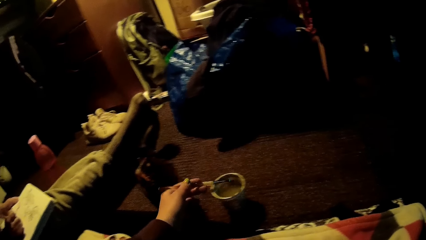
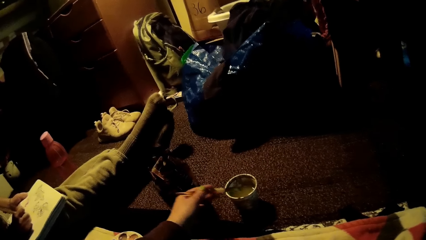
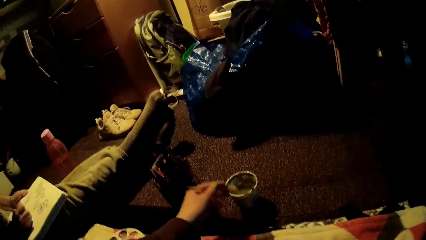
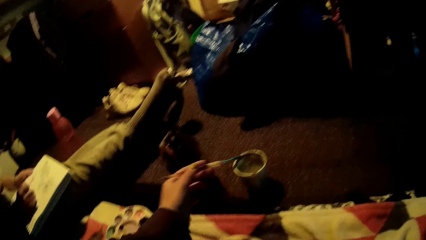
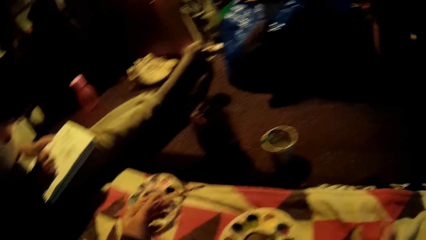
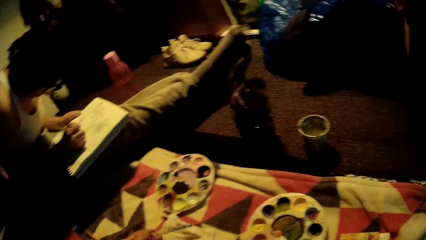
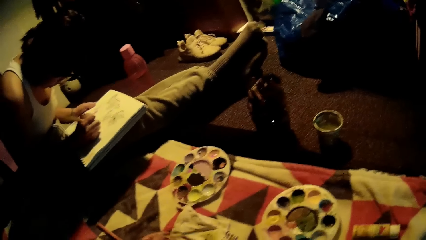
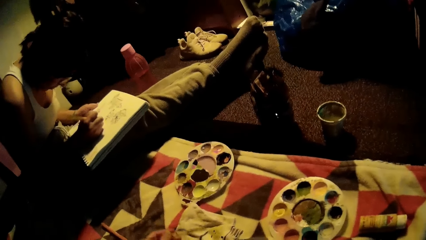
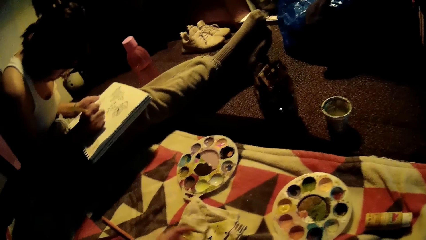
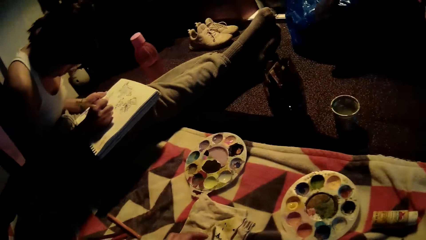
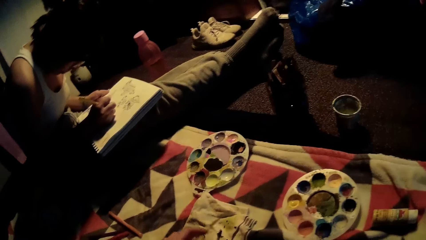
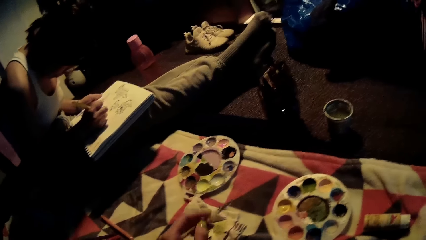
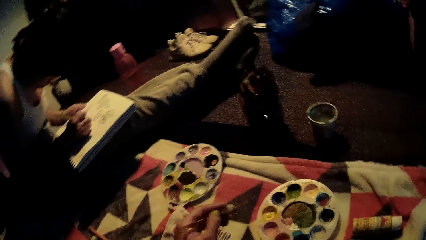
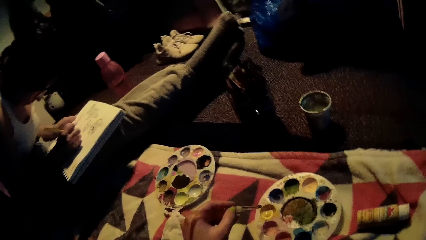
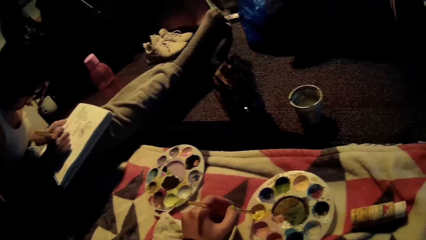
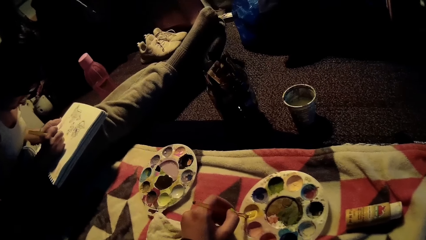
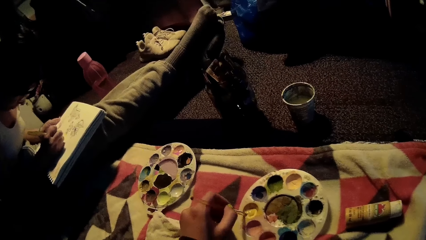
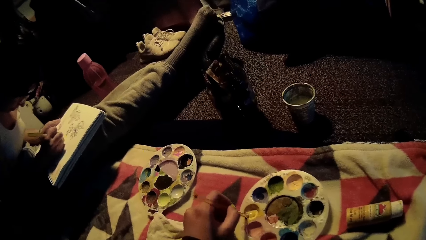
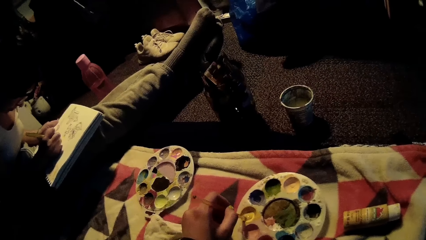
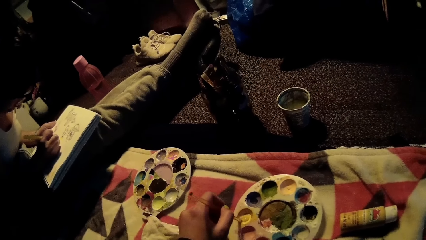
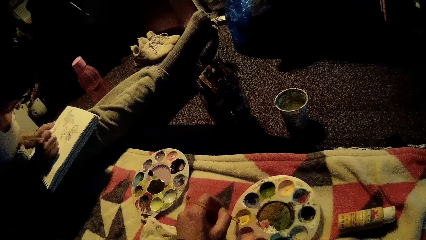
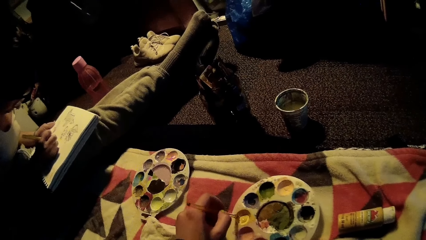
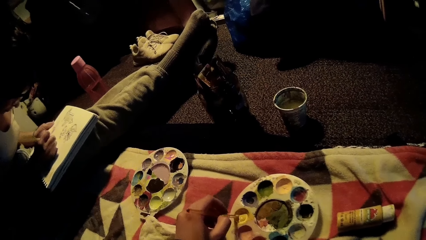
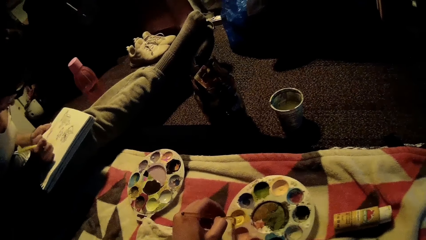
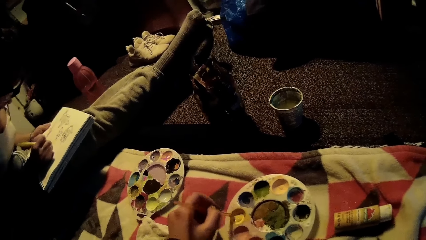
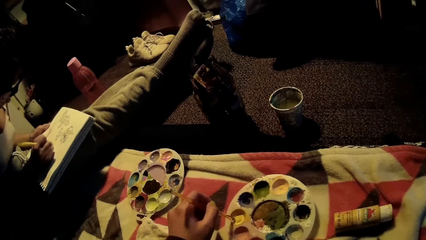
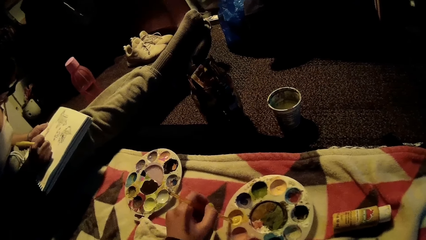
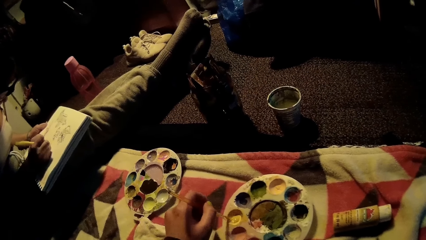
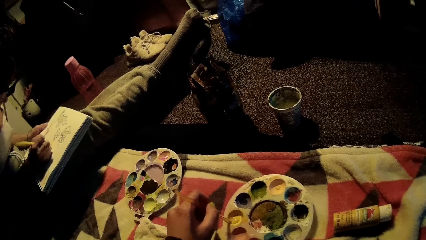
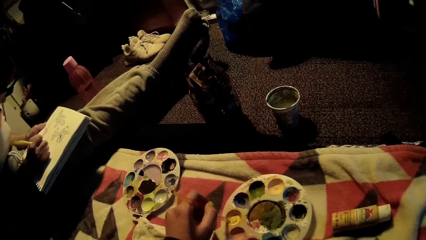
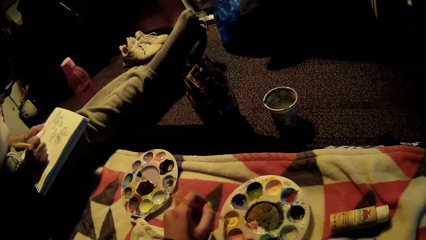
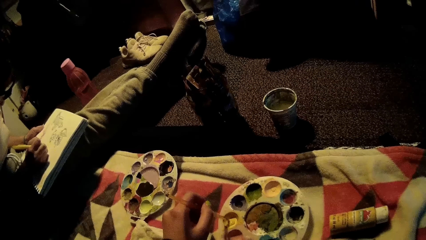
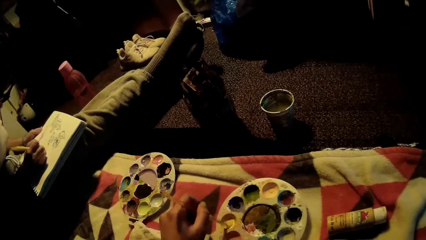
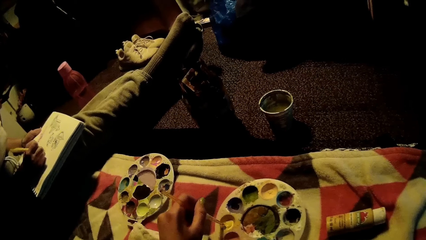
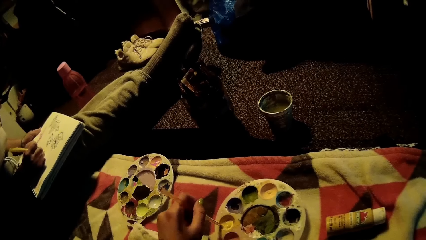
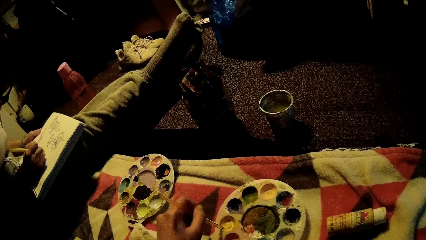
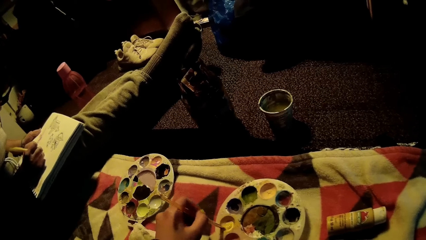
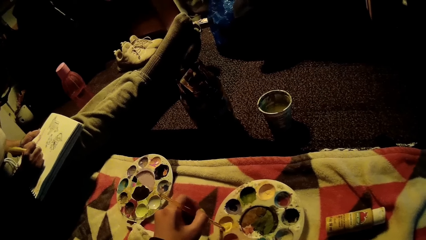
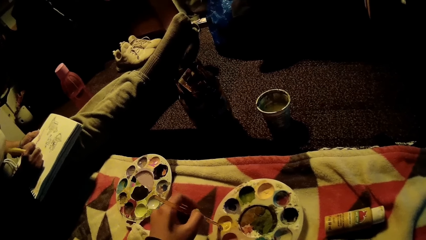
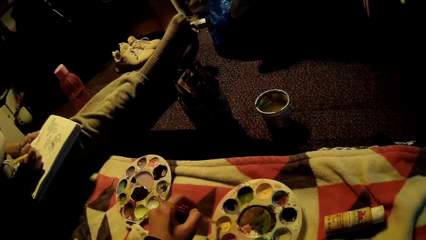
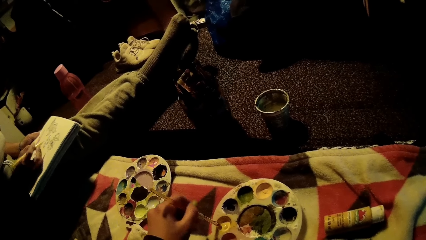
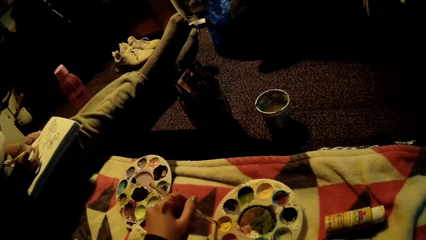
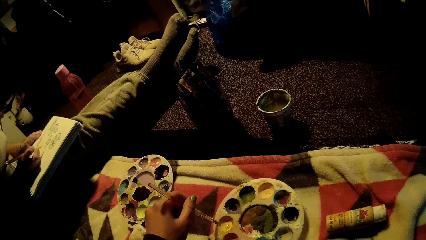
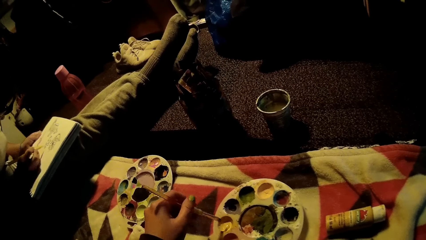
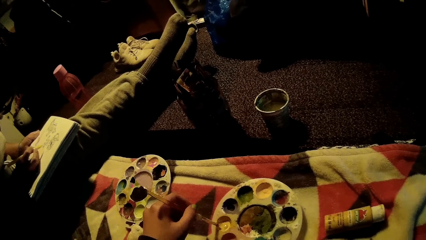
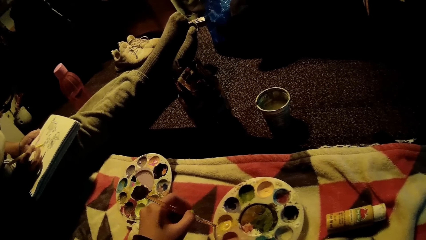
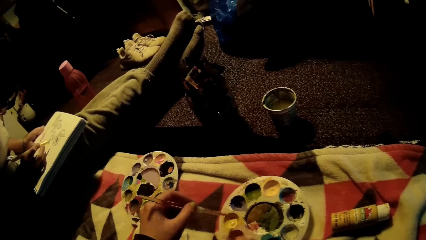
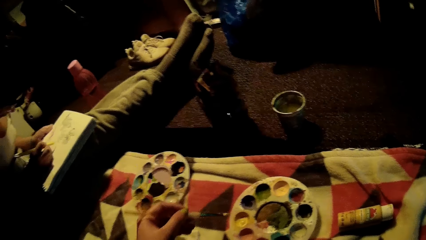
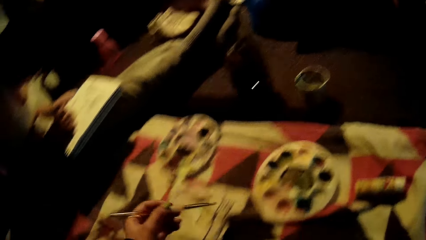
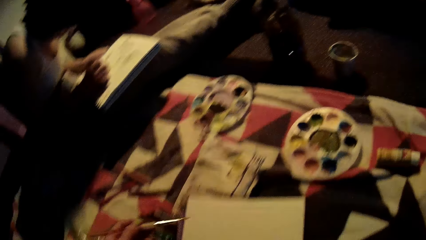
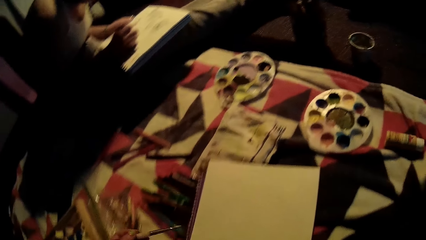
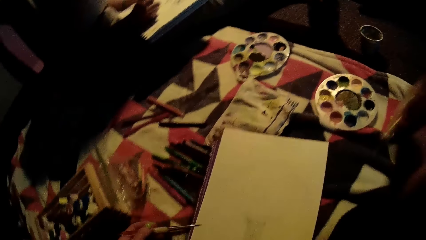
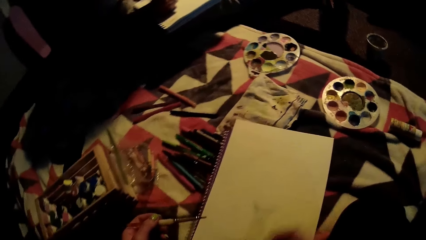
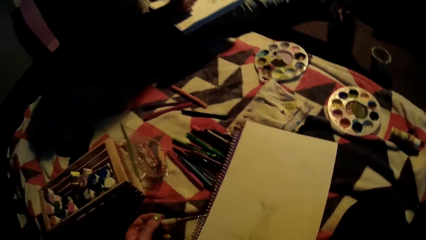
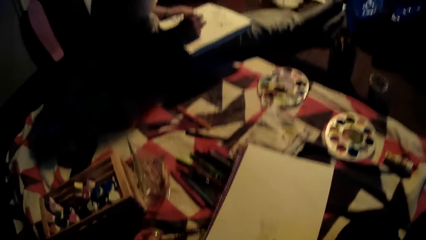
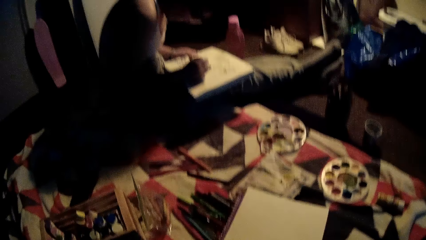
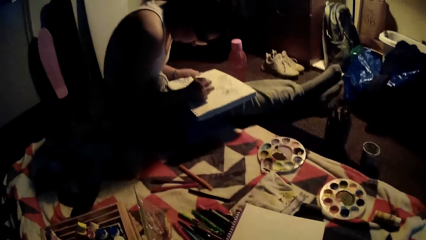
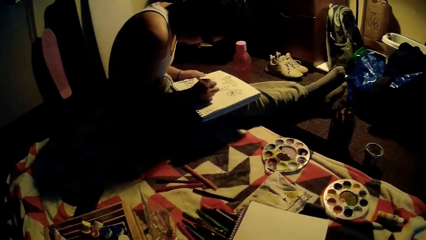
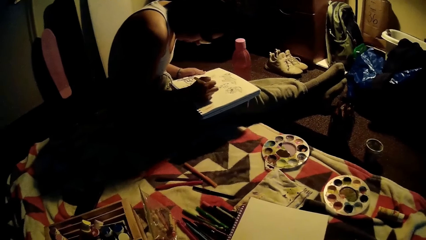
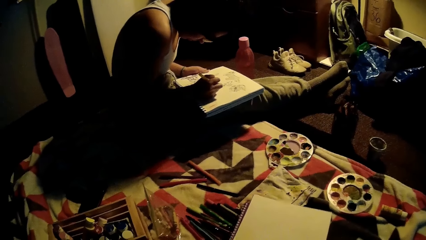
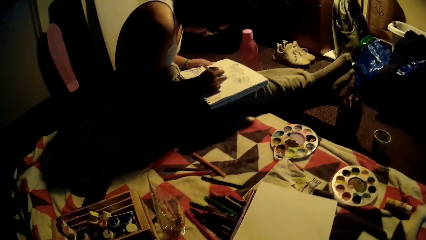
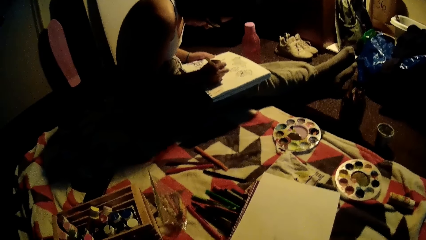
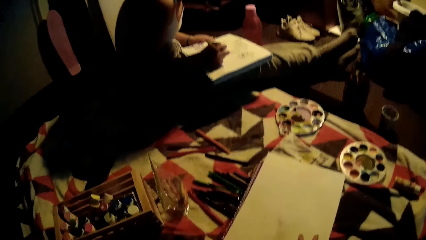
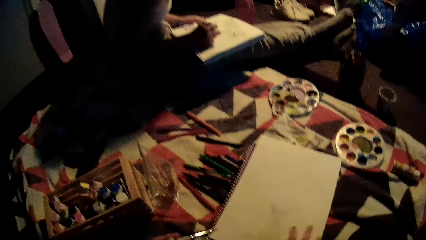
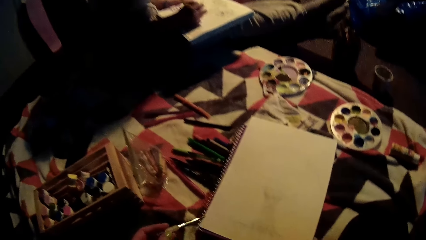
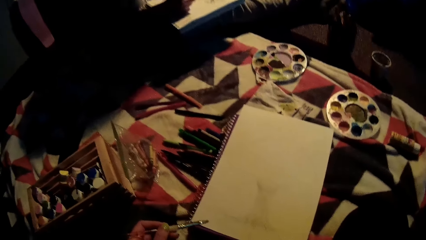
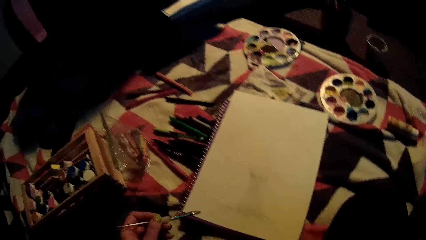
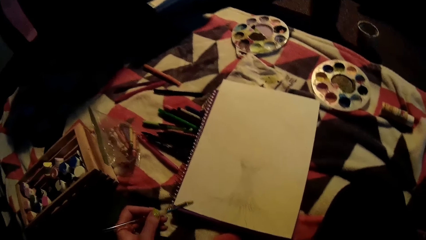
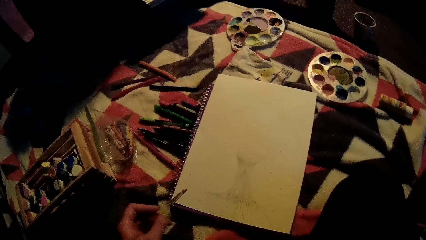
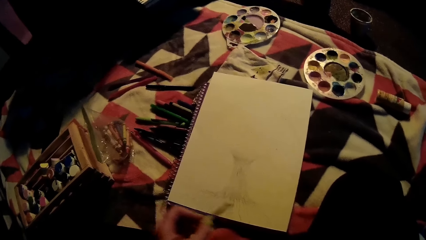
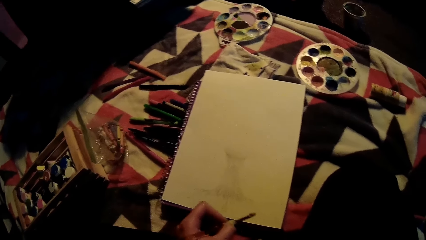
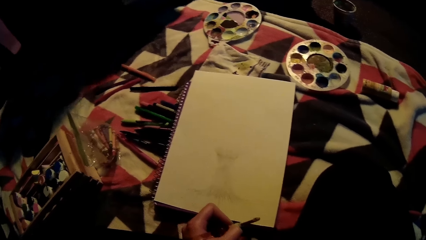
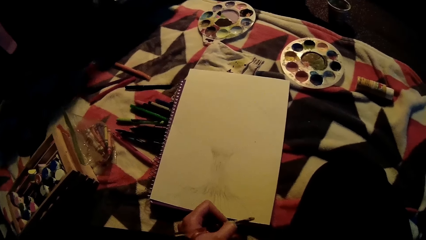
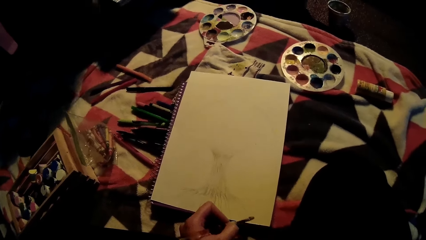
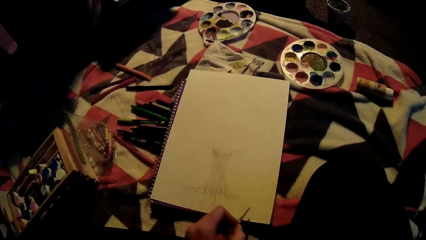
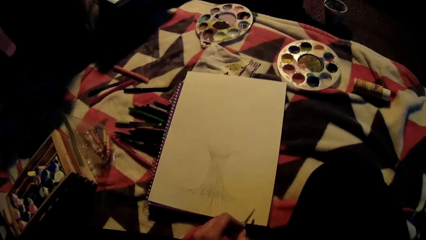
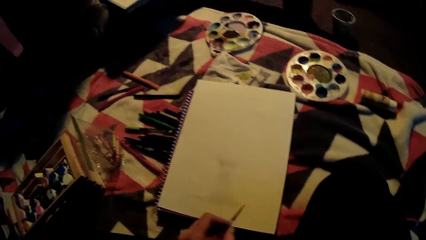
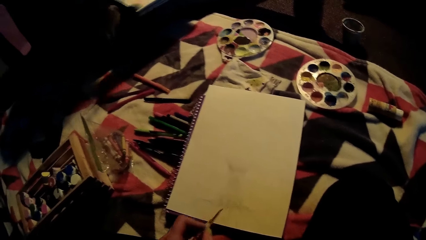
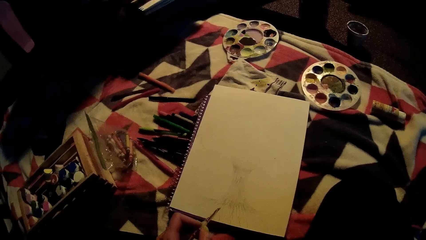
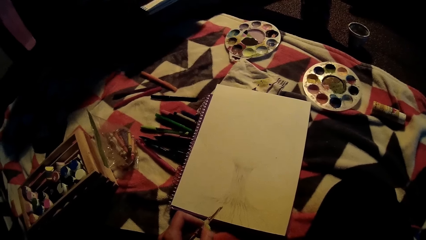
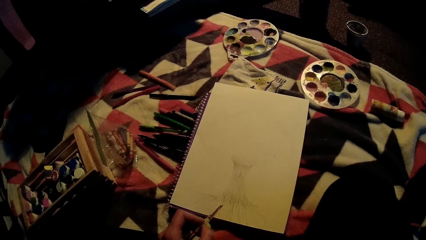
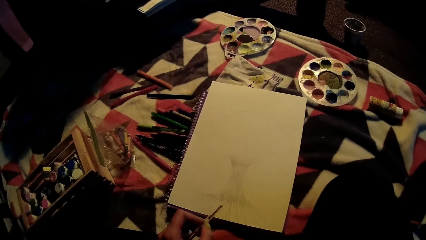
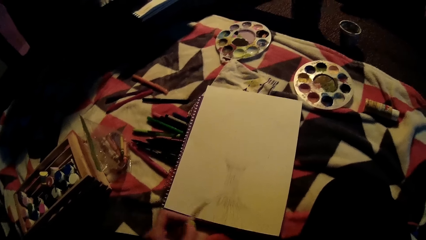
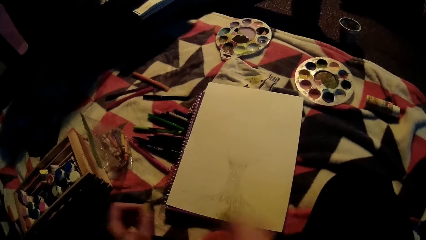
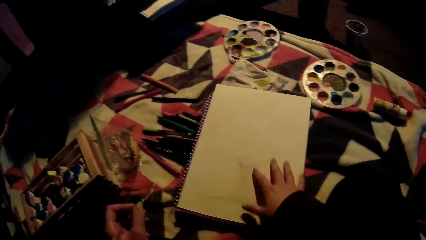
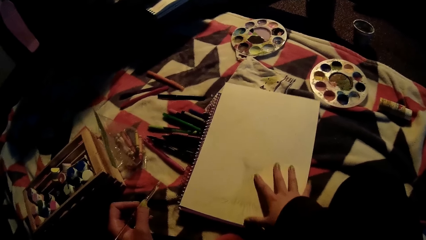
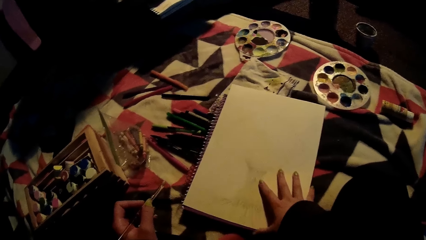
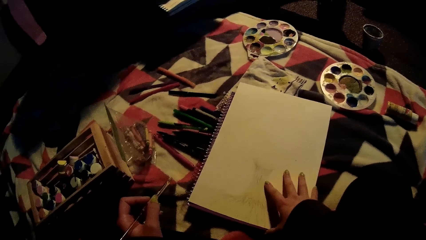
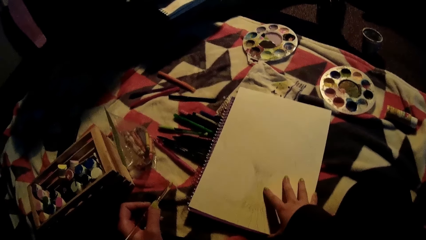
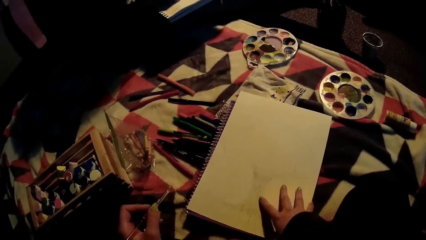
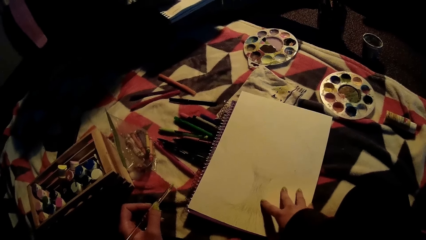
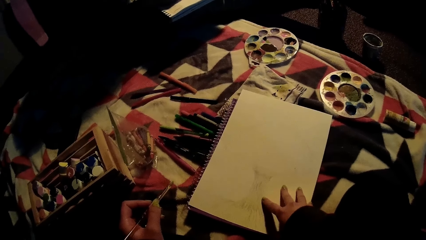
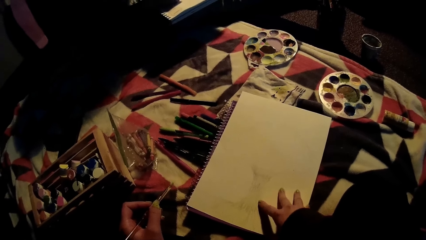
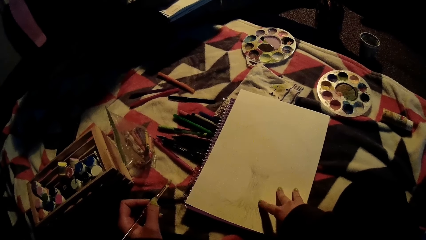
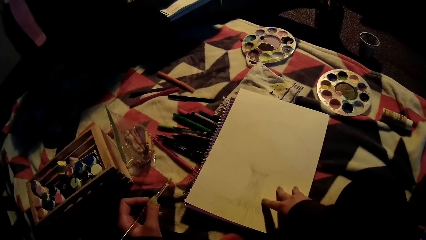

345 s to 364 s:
The camera wearer wipes the paint brush on a cloth on the bed with her left hand. She paints. She dips the paint brush in a yellow color on the palette with her left hand. She paints. She holds a sketch pad on the bed with her right hand.
